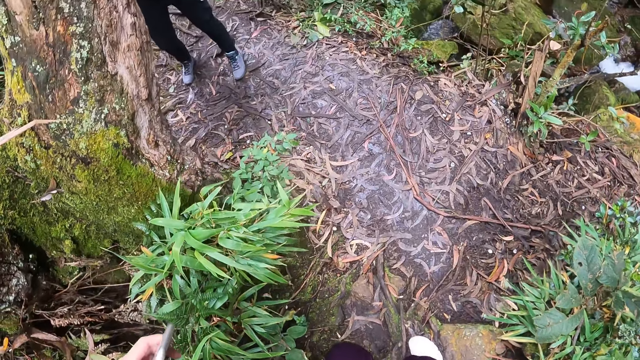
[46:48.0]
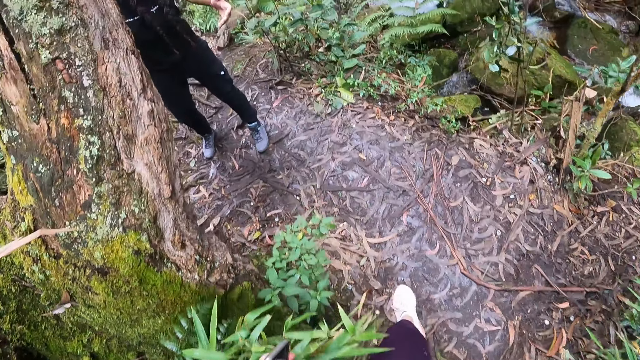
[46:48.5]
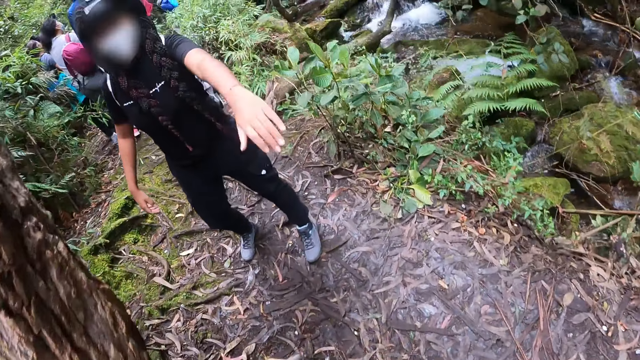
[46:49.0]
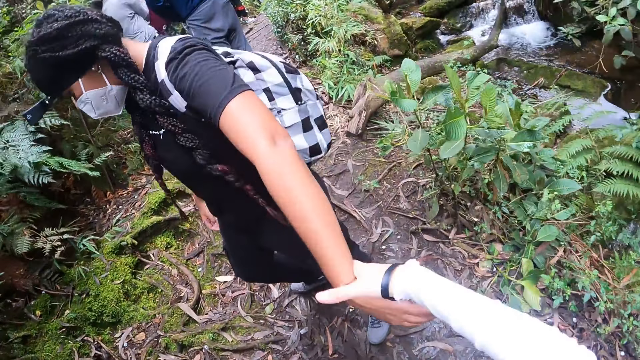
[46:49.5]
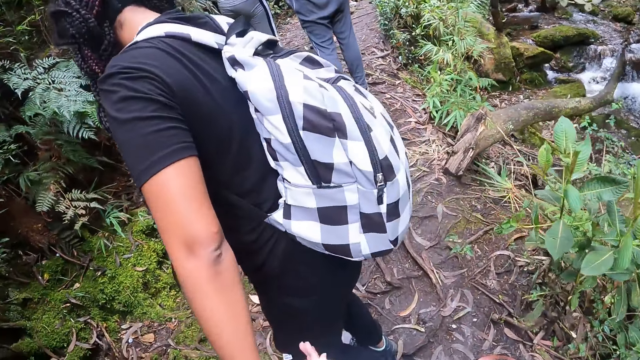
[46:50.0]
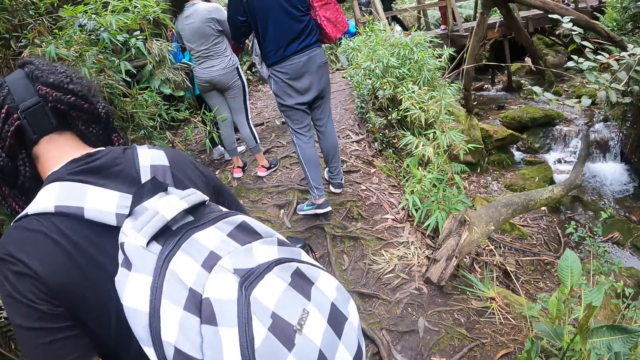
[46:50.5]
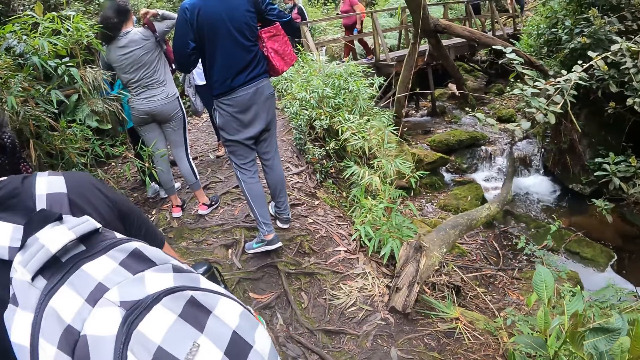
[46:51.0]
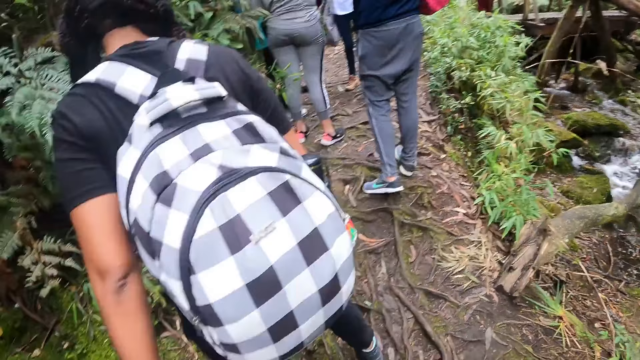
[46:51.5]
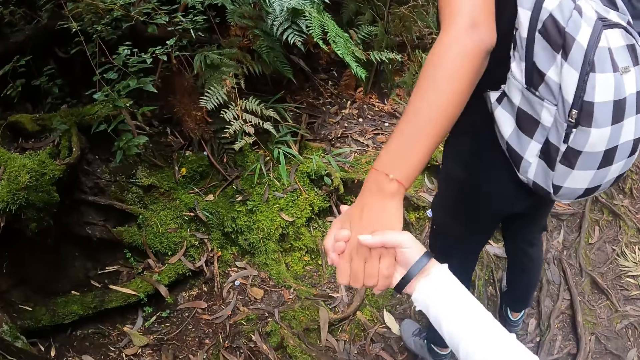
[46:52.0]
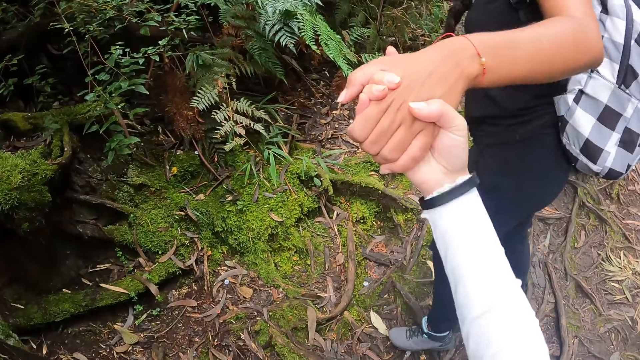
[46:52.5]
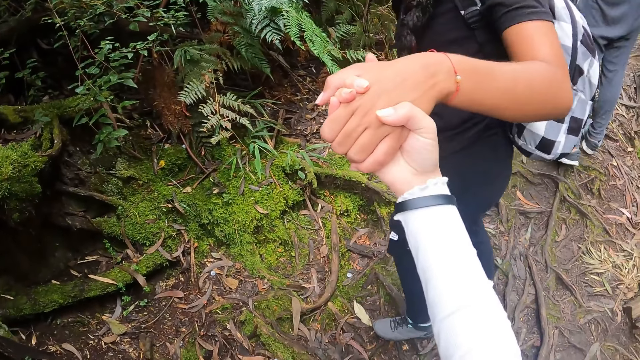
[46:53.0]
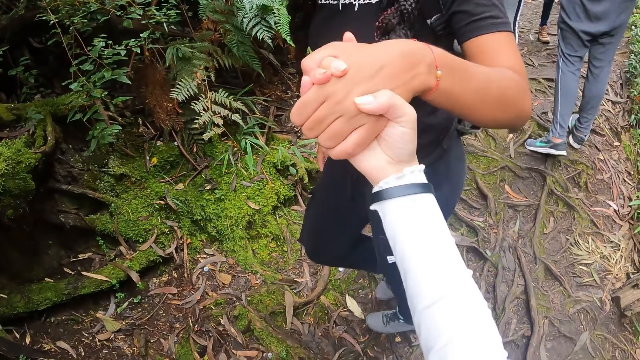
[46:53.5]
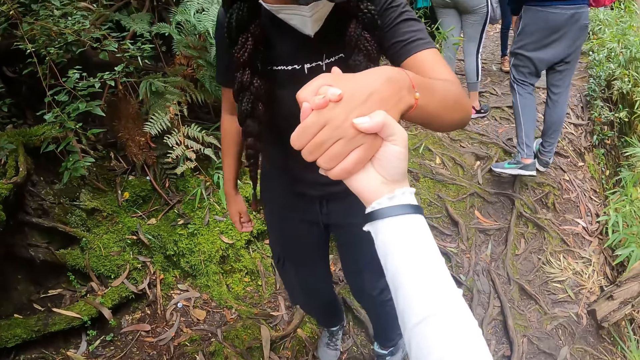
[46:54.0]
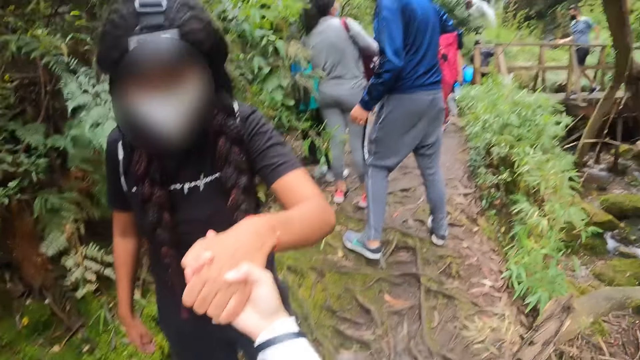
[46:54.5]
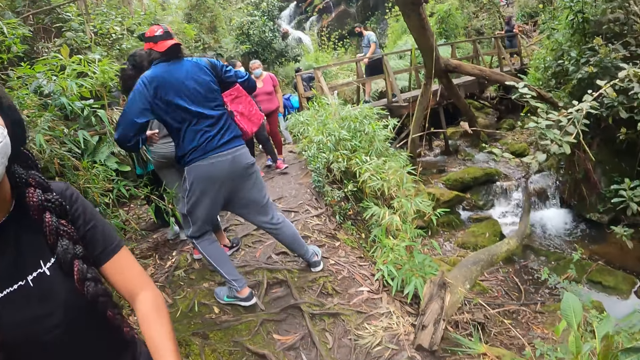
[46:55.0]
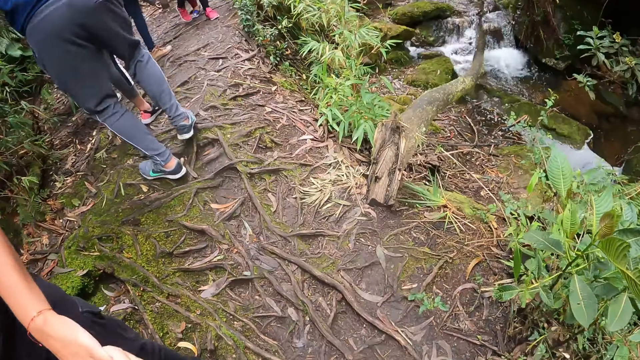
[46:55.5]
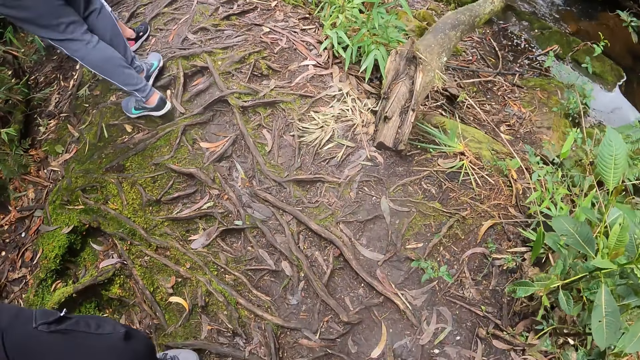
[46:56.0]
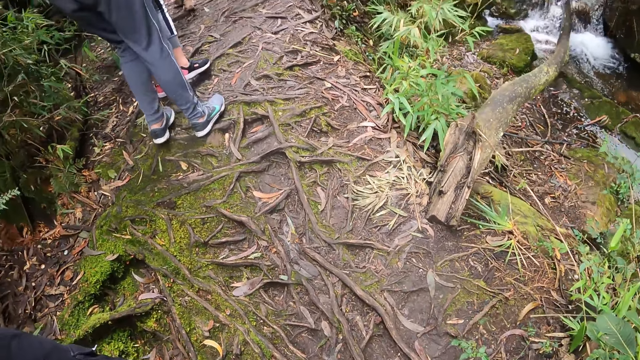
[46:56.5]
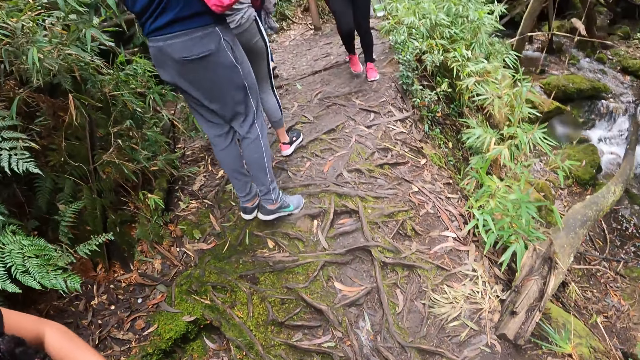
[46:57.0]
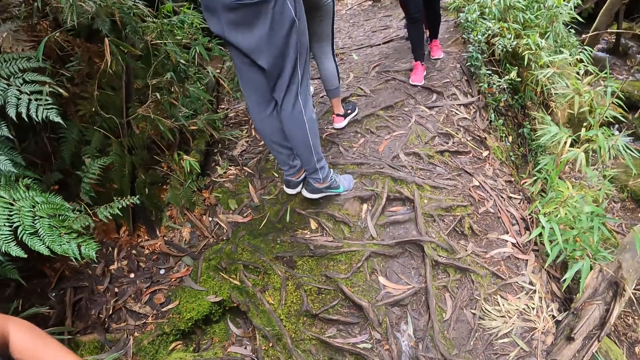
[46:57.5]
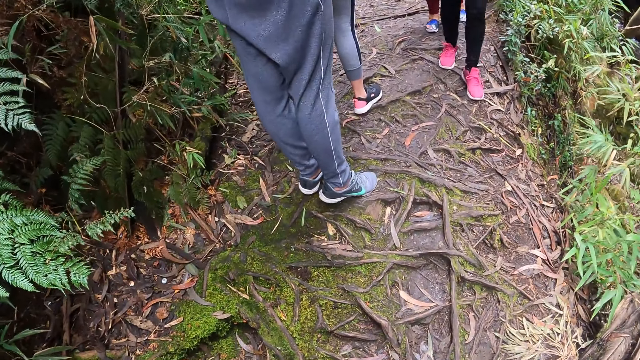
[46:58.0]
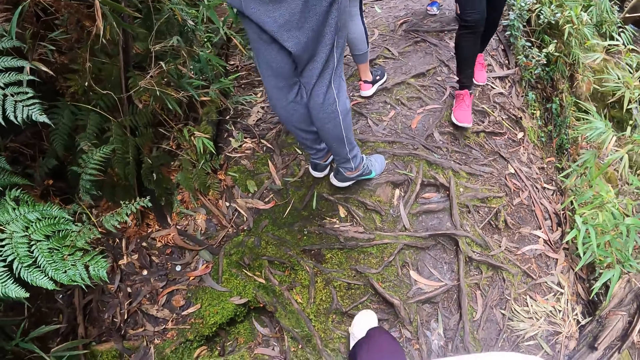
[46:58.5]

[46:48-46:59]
The camera wearer holds the left hand of a woman with his right hand. He walks on the jungle trail. He holds on to the woman's hand. He raises the hand of the woman. He walks on the jungle trail.

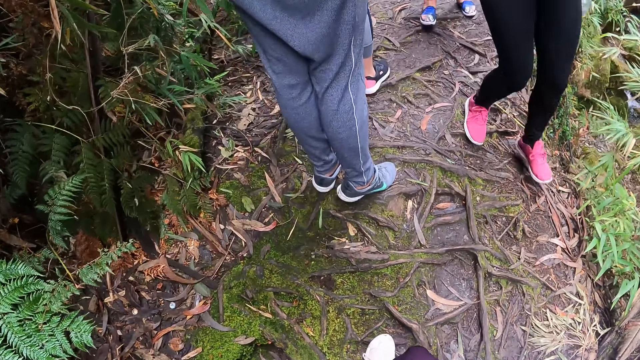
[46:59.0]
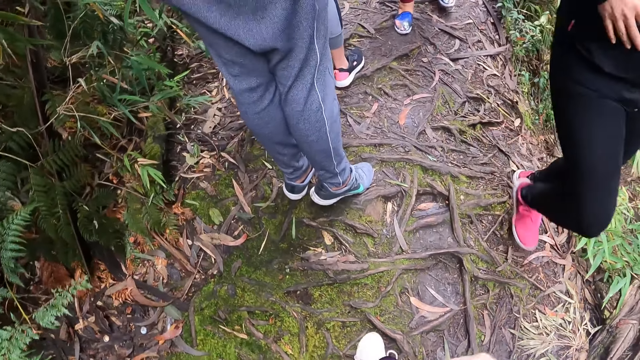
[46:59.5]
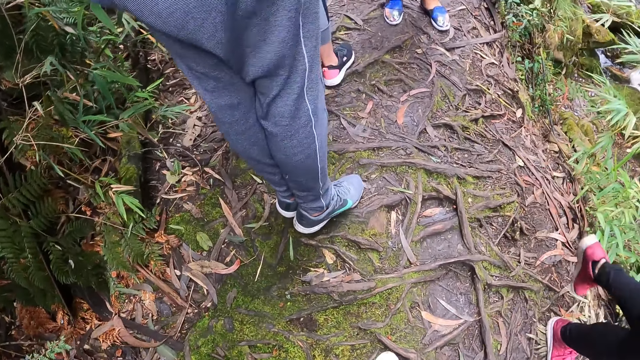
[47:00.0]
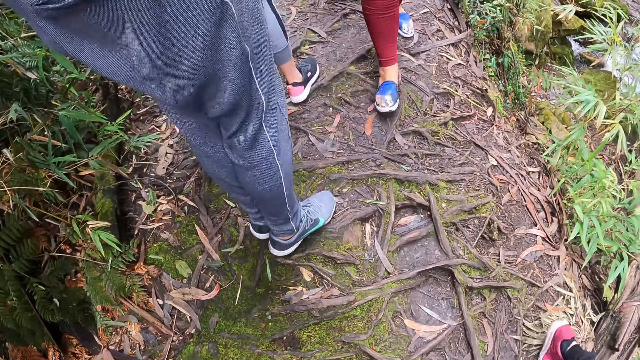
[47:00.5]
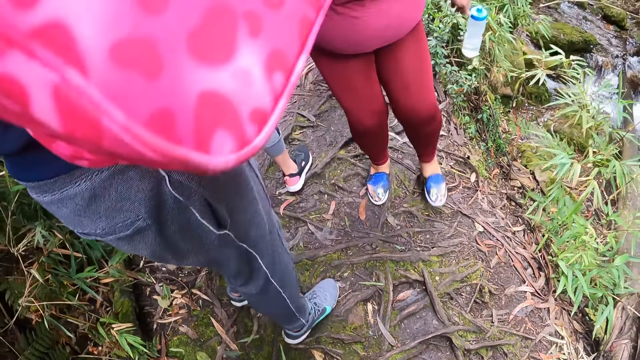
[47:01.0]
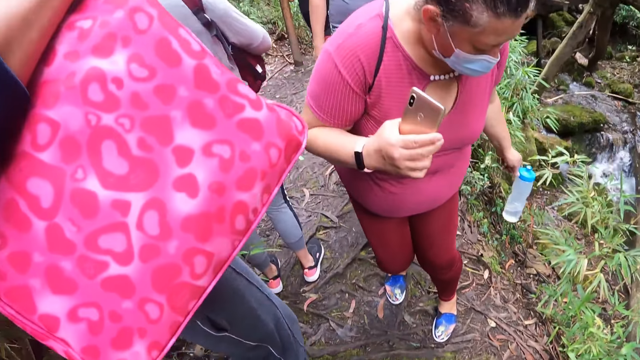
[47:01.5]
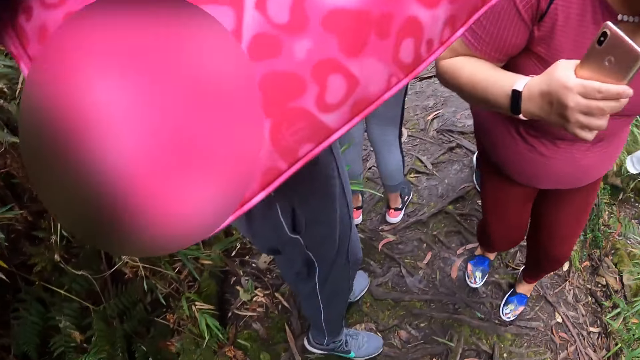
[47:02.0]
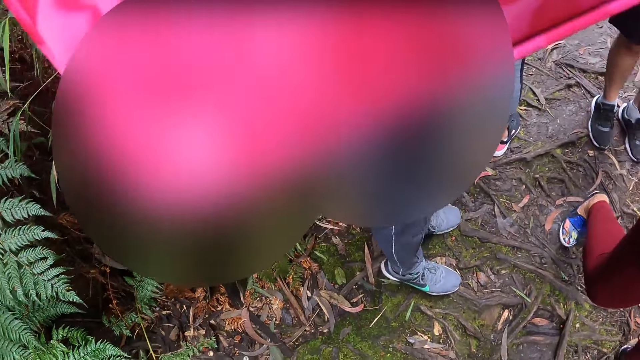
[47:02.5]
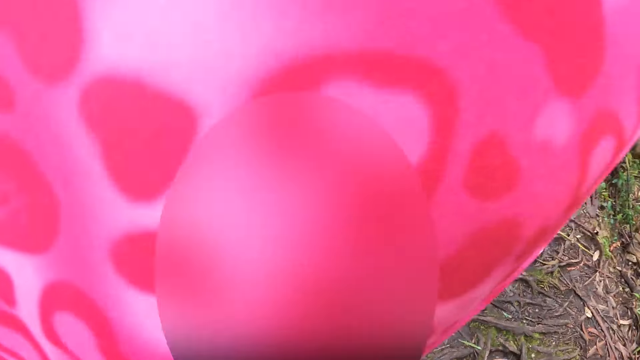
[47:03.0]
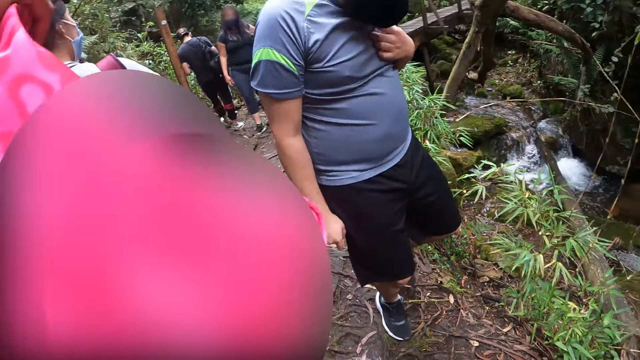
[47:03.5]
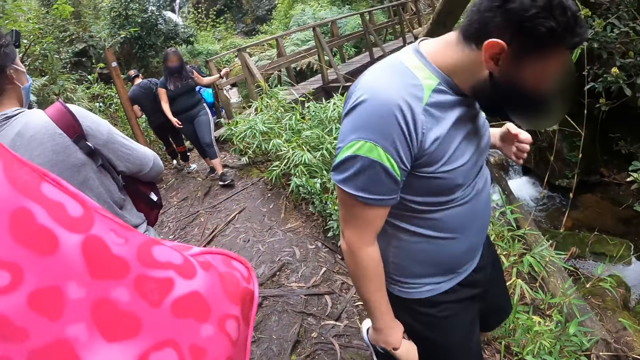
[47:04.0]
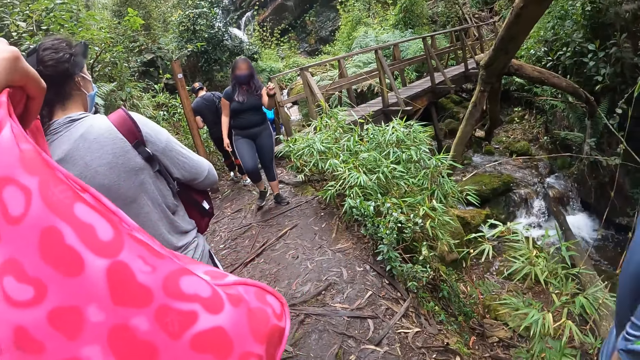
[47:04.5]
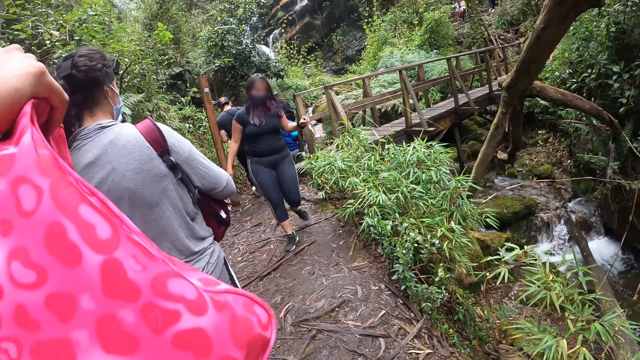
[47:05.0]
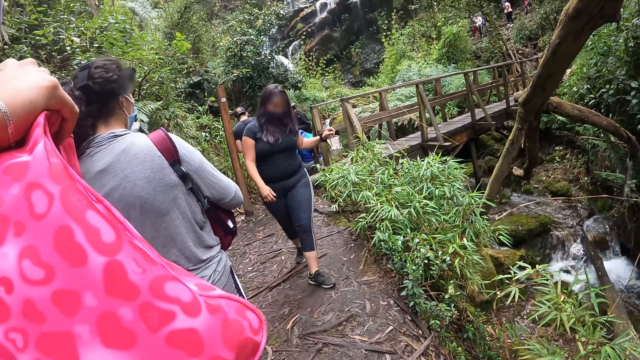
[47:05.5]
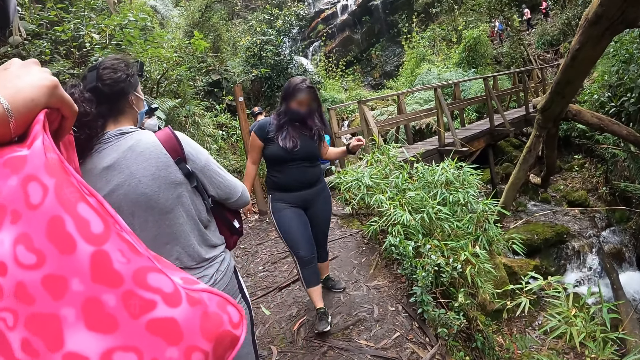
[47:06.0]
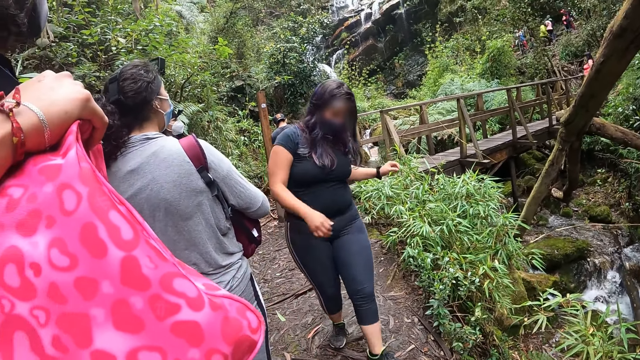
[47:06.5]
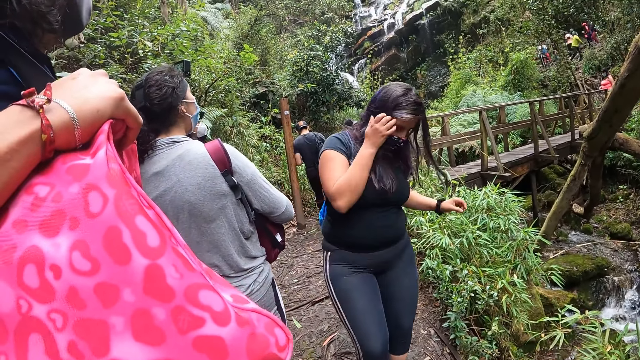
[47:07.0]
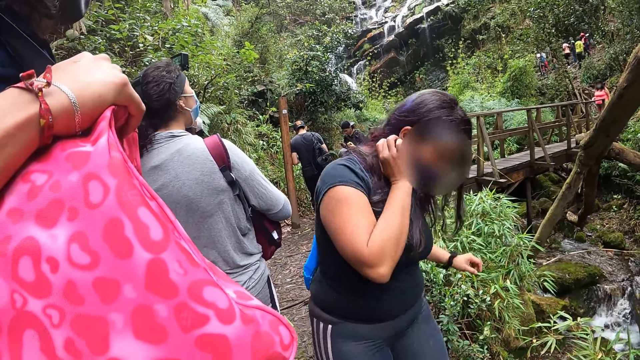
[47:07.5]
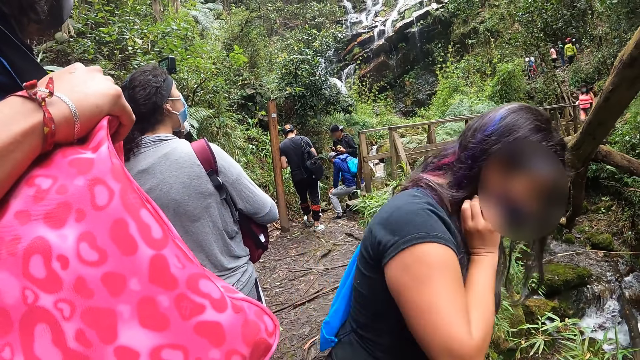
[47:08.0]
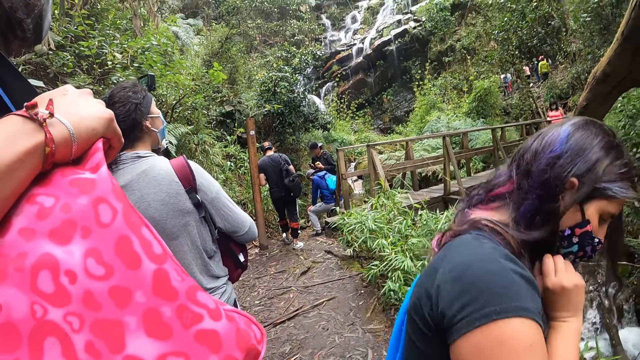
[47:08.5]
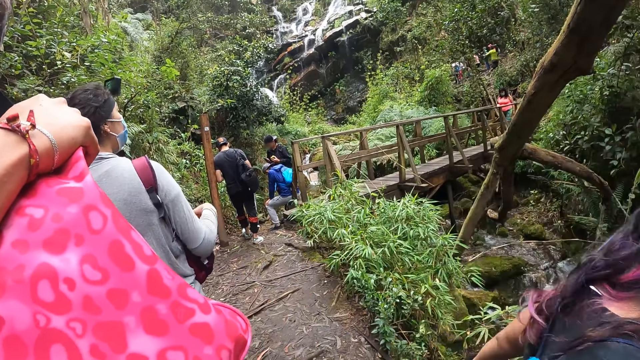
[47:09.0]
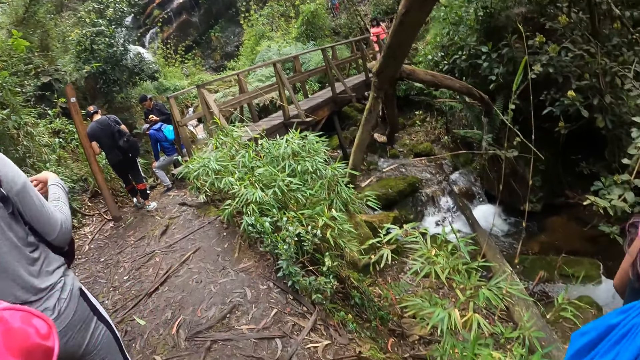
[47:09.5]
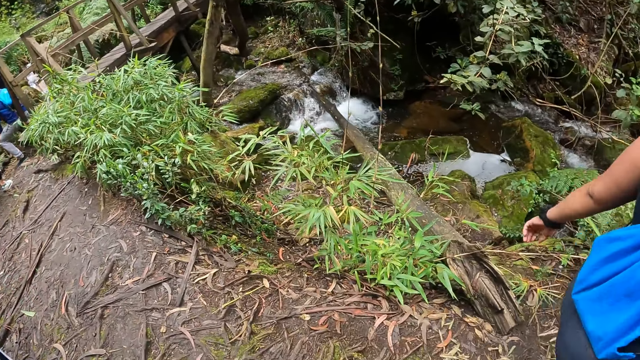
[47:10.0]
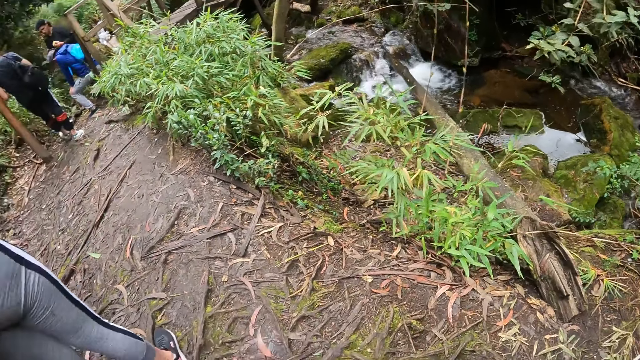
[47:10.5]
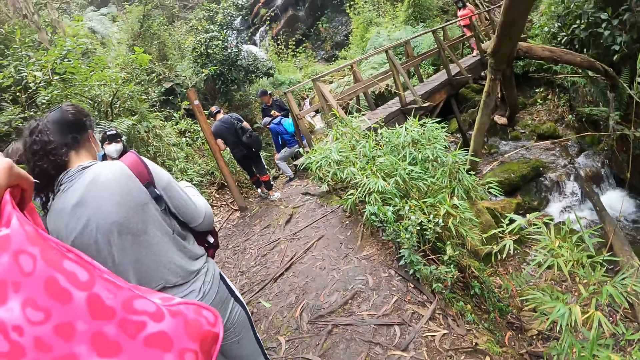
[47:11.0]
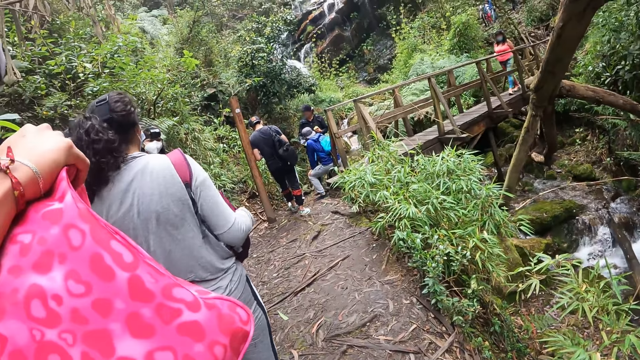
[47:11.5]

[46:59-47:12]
The camera wearer looks at the trail. They look at a waterfall. They stand in a queue. They gaze at a stream.
